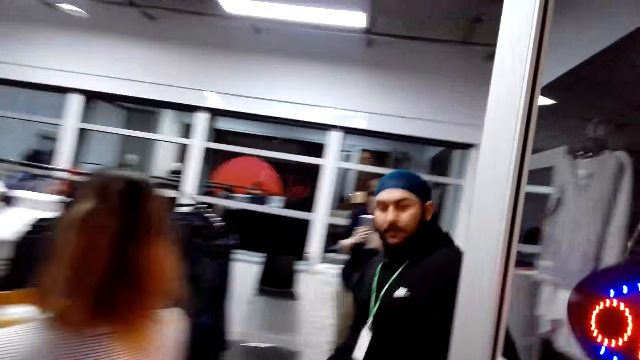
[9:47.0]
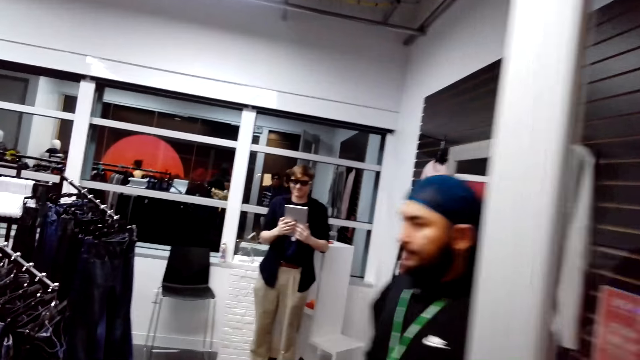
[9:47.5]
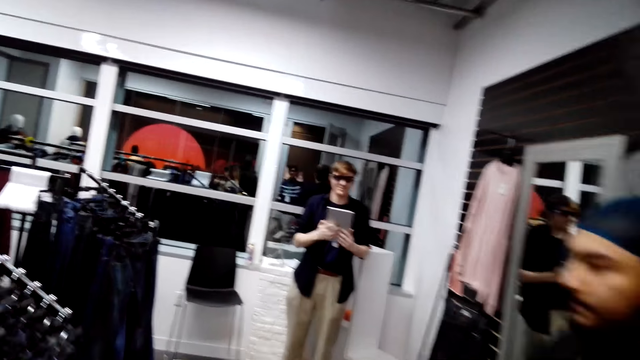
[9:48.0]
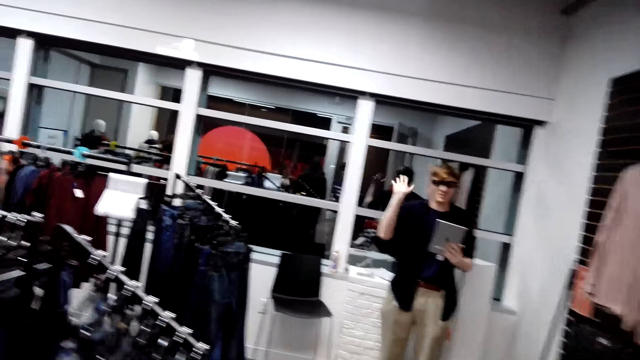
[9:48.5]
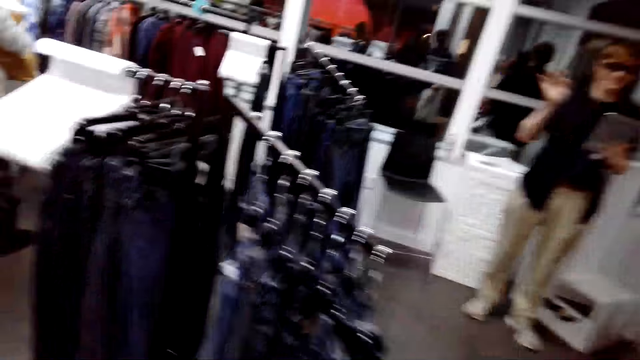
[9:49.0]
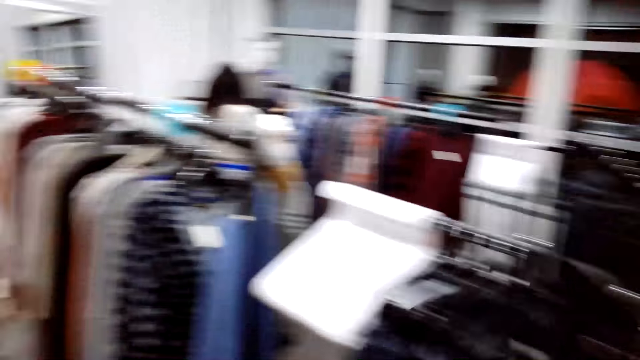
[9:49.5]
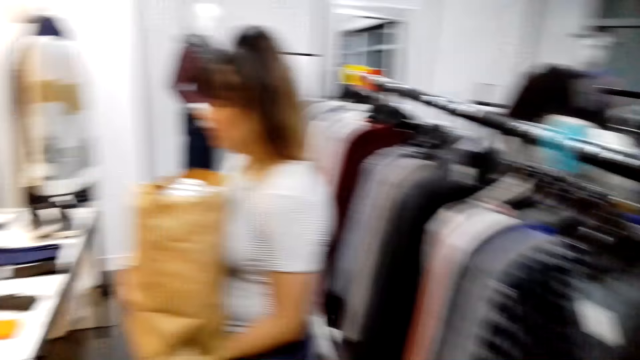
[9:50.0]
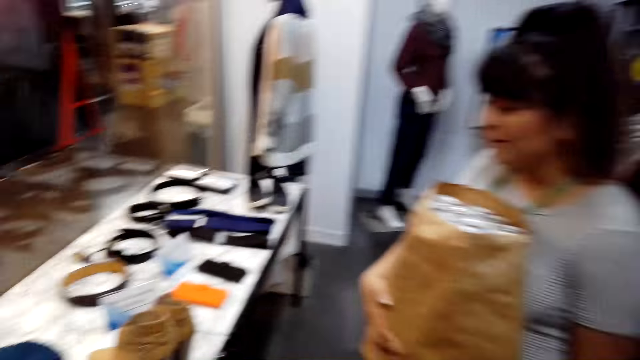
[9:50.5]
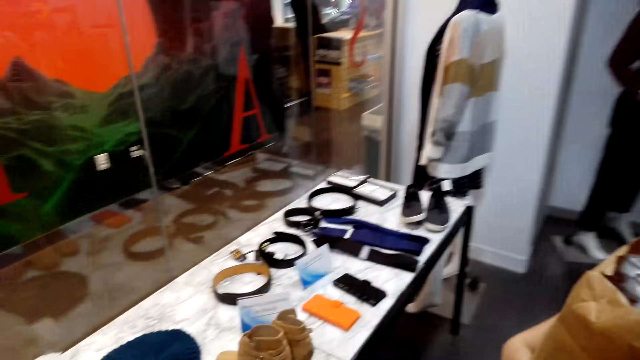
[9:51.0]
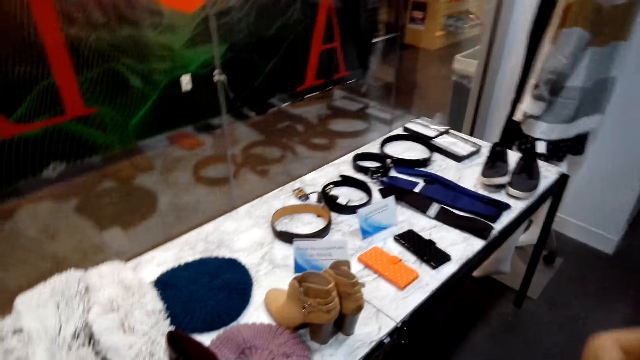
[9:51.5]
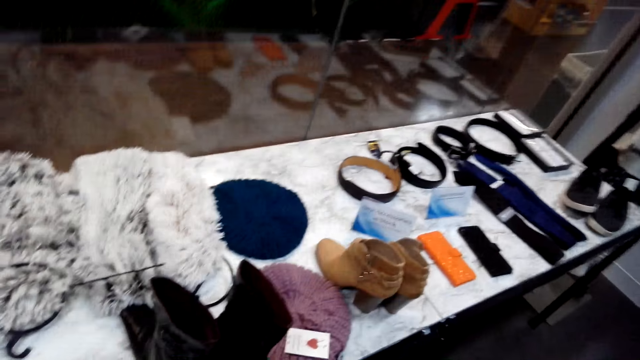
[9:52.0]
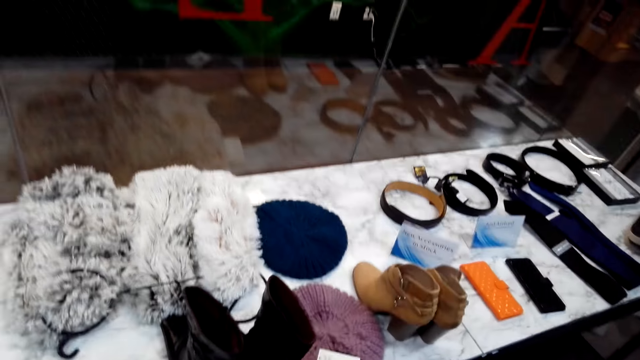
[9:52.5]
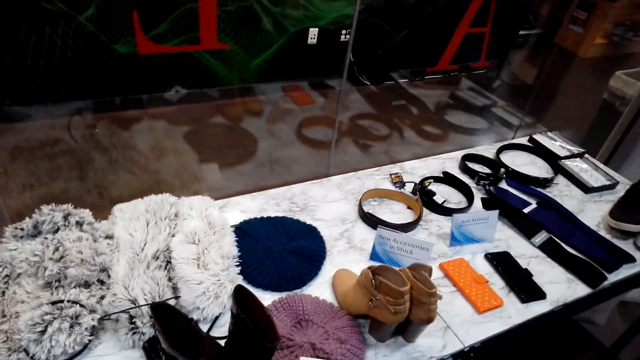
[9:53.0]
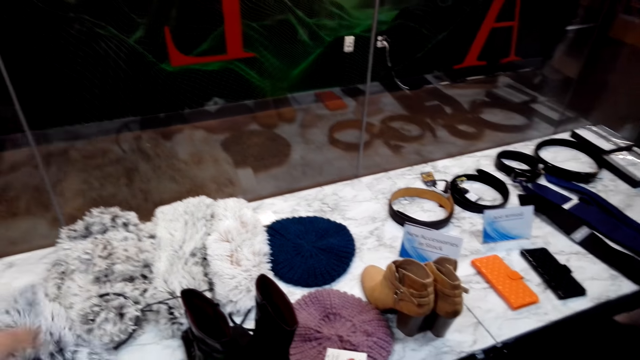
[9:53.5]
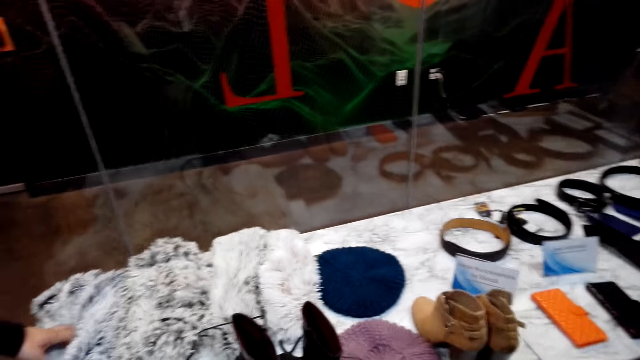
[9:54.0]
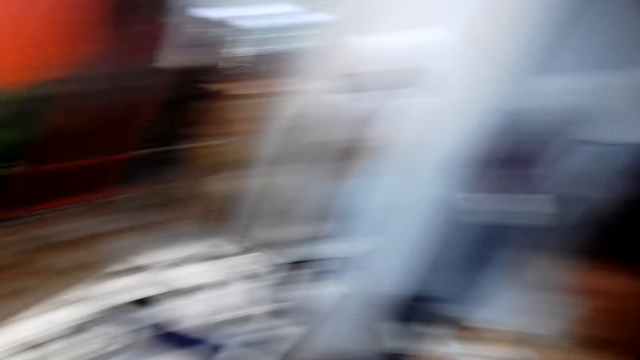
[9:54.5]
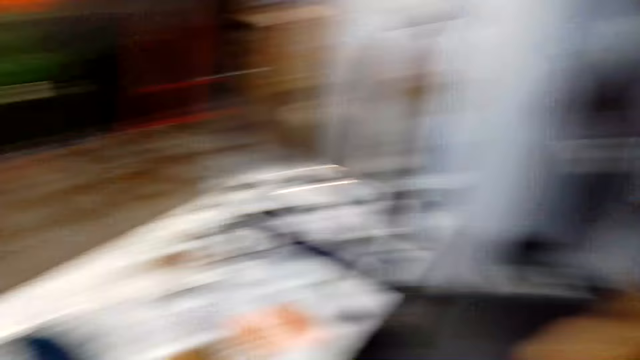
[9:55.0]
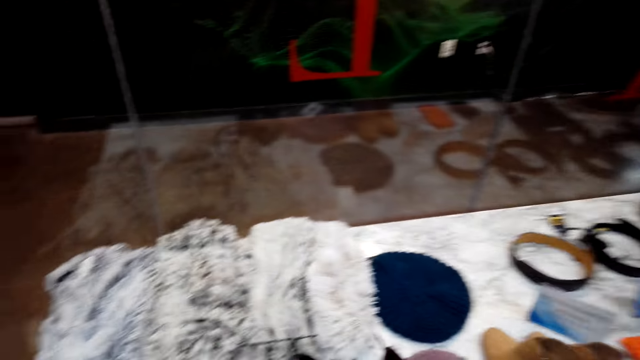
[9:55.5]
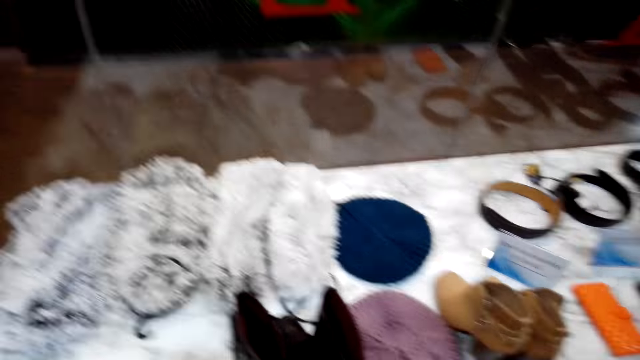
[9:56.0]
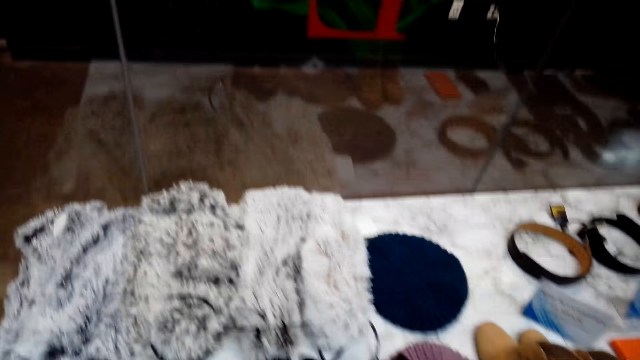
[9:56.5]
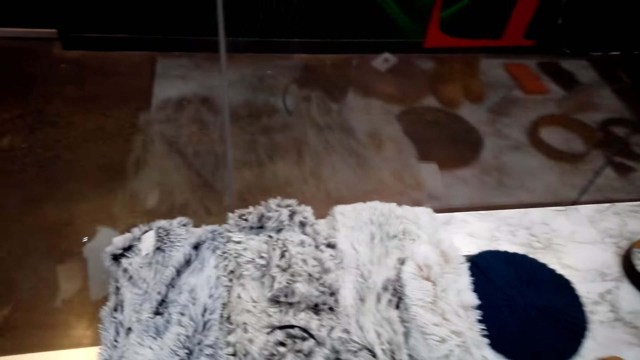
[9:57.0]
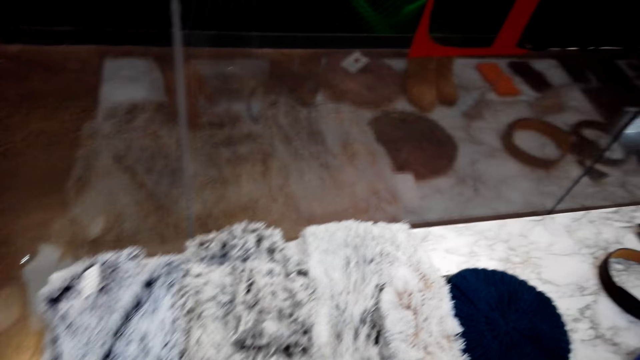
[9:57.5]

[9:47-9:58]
Someone enters a room. The camera wearer enters the room. A man swings the right hand. The camera wearer walks in the supermarket. They stare at the scarves. They touch the scarf with the left hand. They stare at a lady. They stare at the scarves.

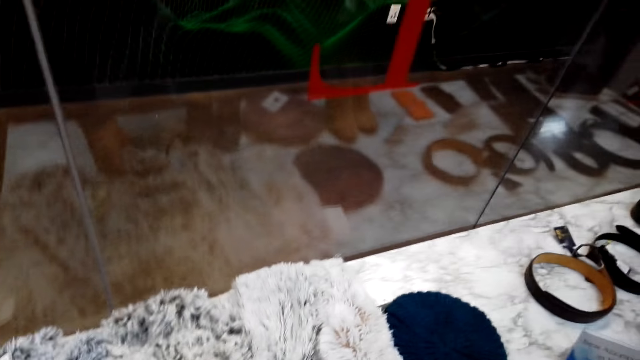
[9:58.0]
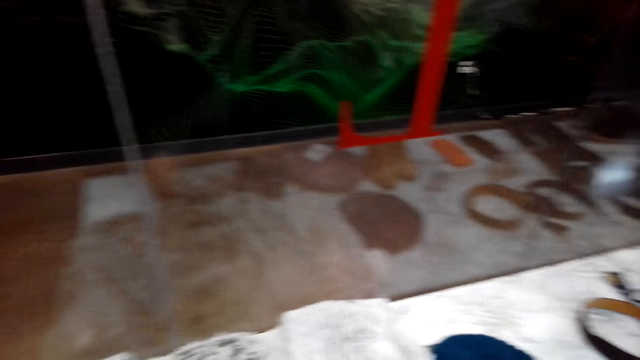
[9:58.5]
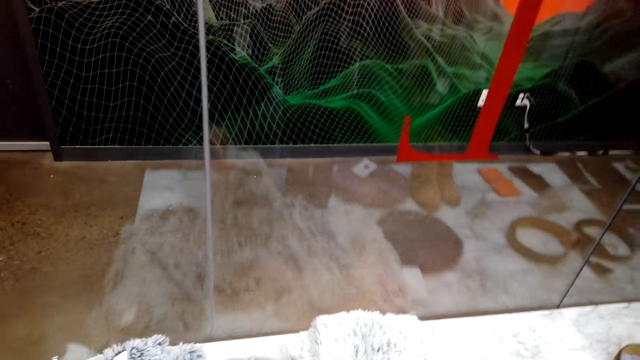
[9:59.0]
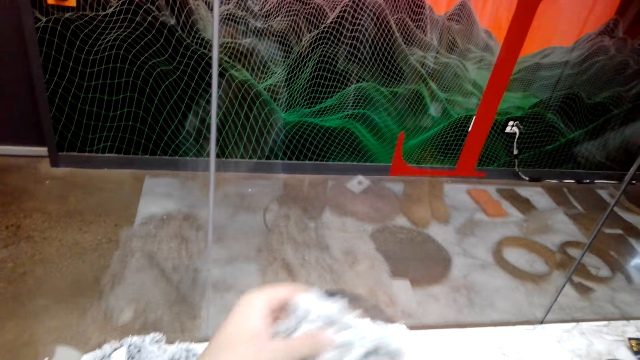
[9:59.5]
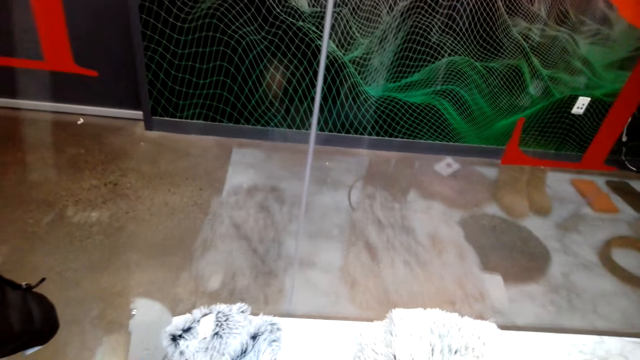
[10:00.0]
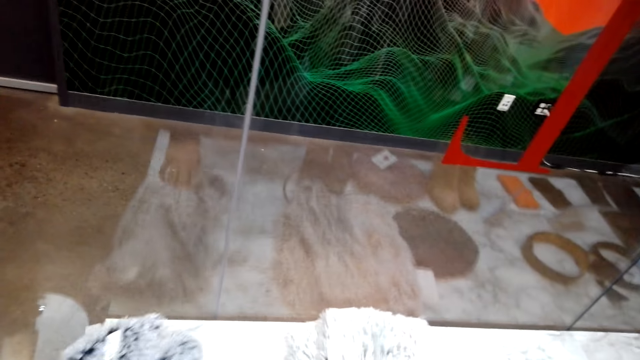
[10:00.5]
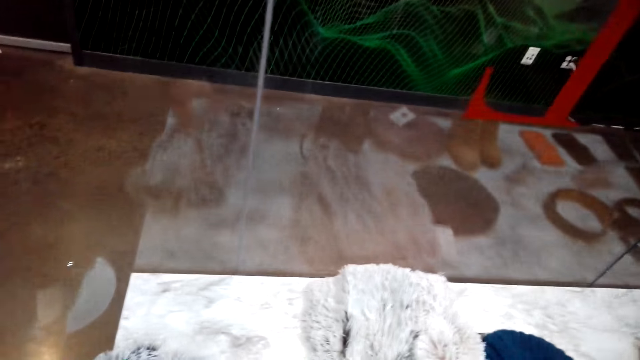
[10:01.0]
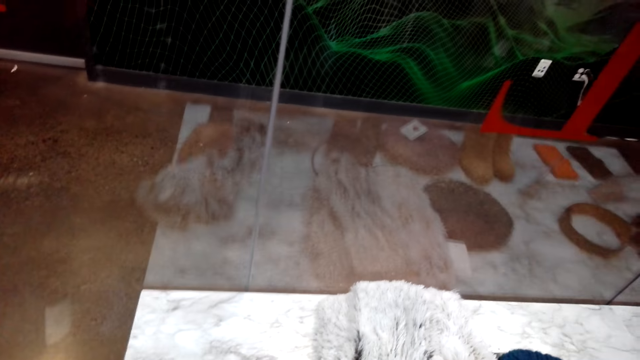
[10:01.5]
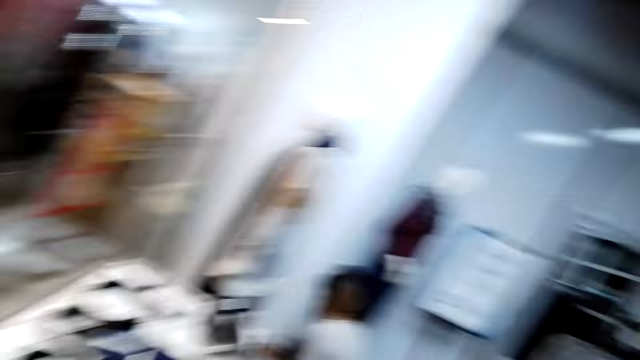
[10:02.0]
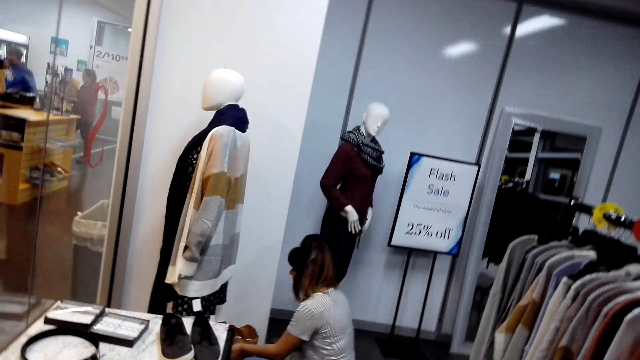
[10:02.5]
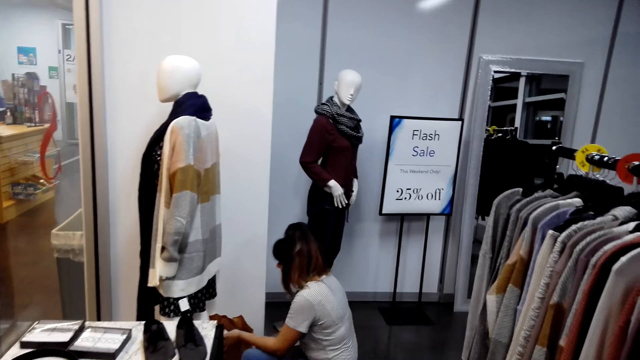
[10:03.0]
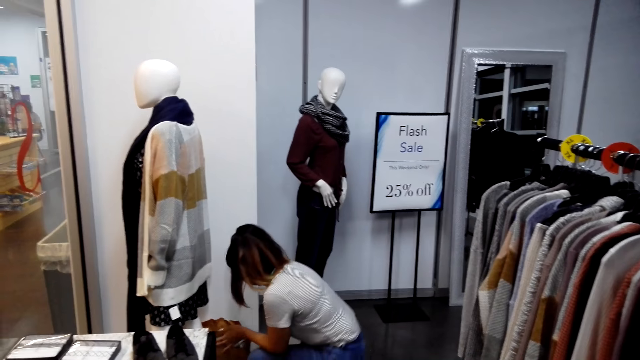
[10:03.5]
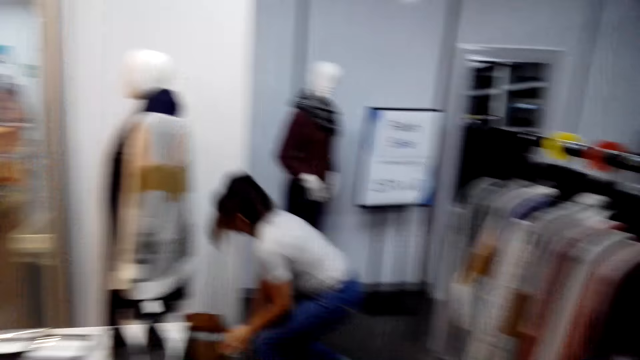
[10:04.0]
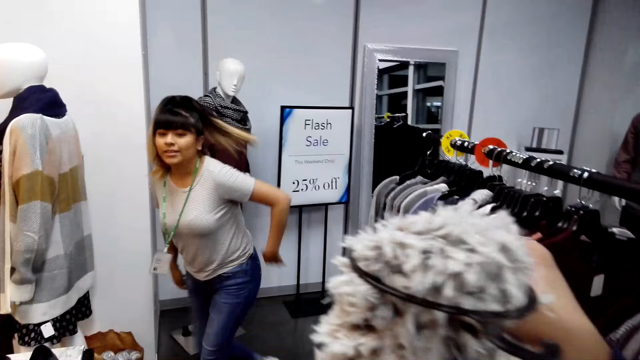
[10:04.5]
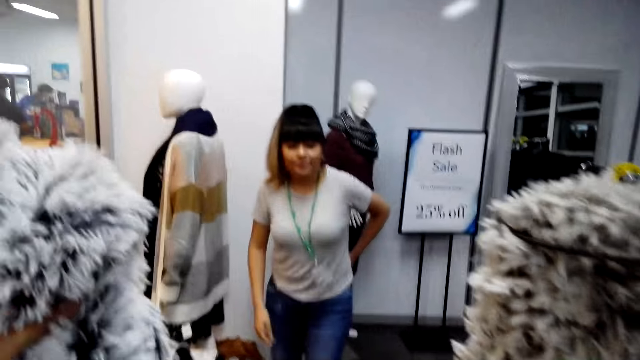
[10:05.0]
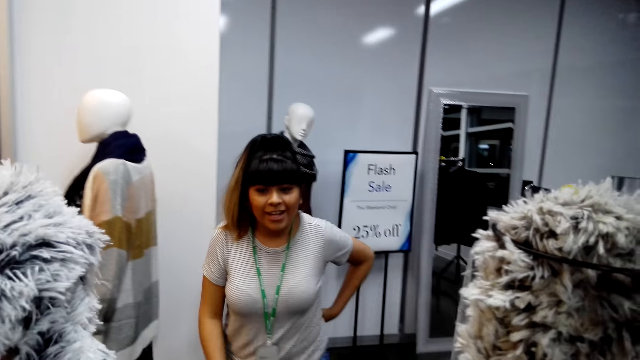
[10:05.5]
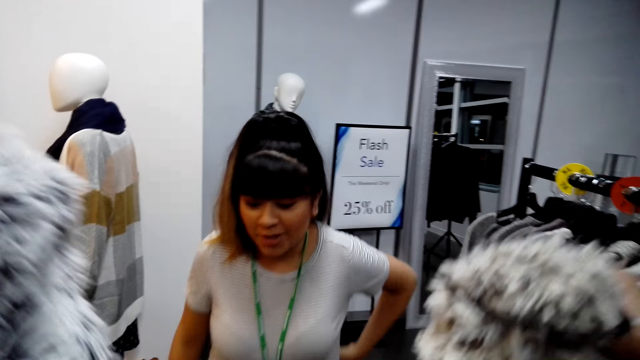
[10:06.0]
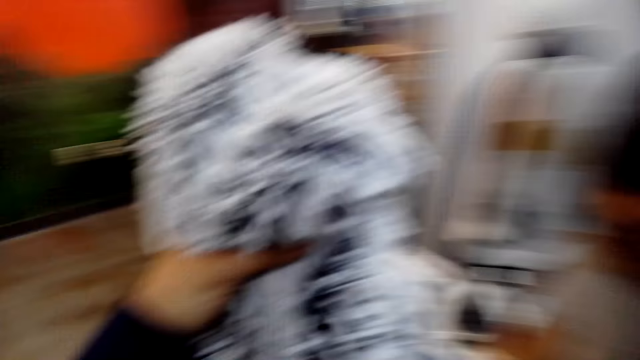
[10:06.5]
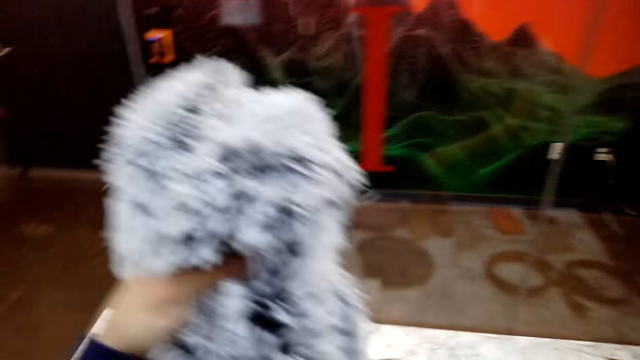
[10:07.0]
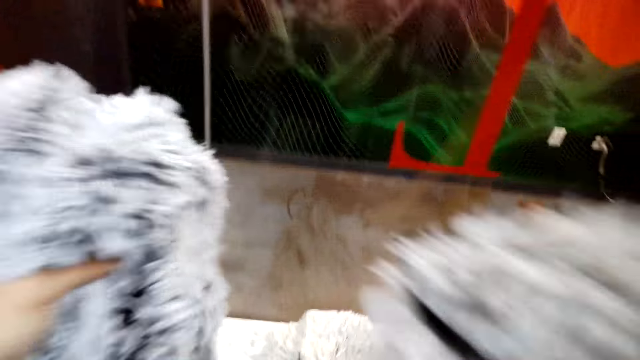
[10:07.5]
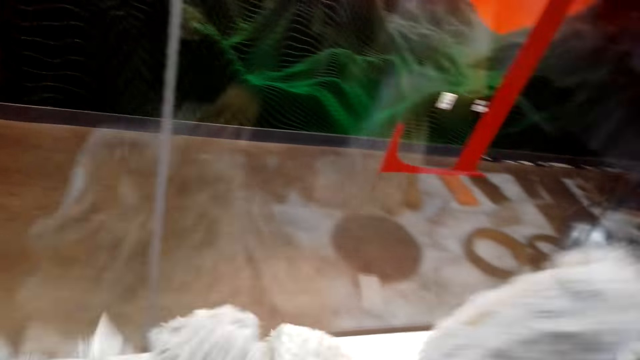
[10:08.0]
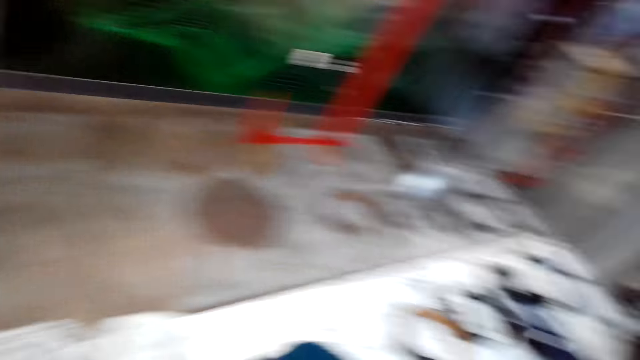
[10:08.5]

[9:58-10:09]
The camera wearer picks up the scarf with the left hand. They move the scarf to the right hand. They pick up the scarf with the left hand. They stare at a lady. The lady puts the khaki bag on the floor. The lady walks in the shop. The lady picks up the scarf with the right hand. The camera wearer drops the scarves.
